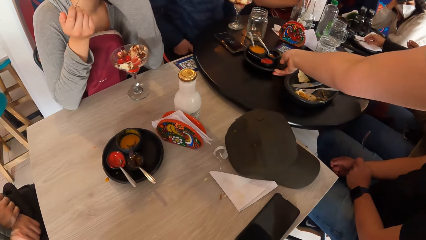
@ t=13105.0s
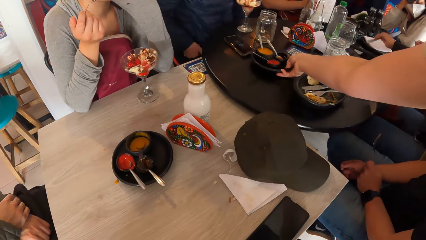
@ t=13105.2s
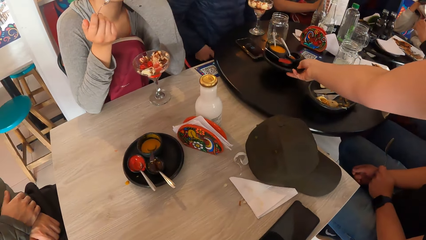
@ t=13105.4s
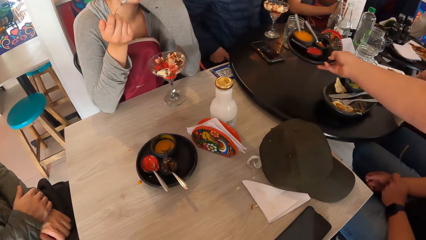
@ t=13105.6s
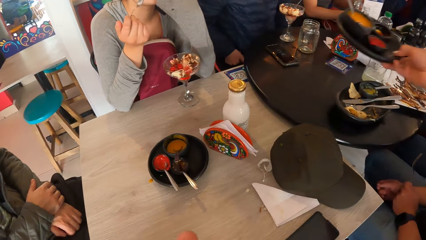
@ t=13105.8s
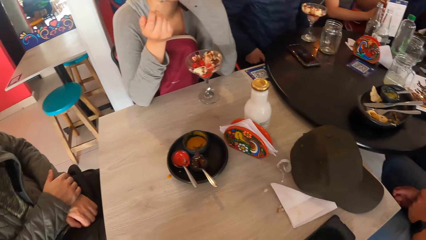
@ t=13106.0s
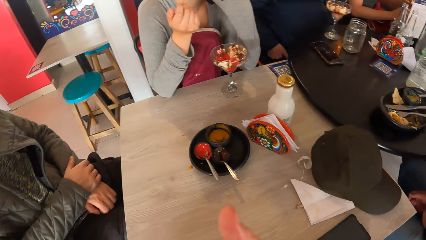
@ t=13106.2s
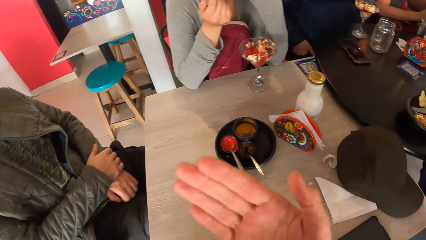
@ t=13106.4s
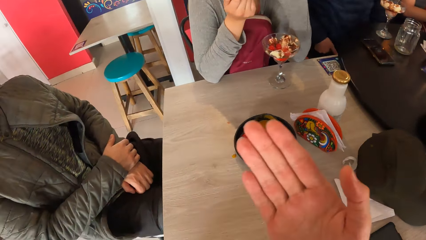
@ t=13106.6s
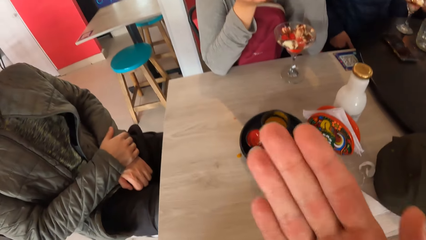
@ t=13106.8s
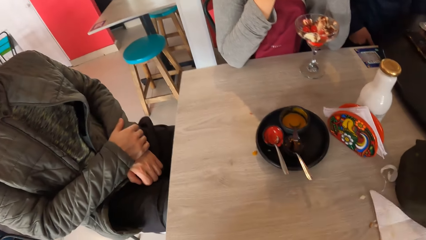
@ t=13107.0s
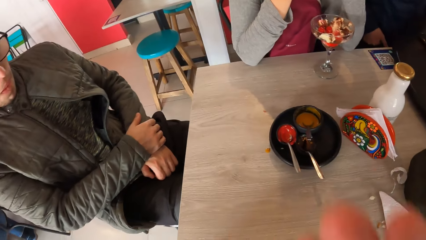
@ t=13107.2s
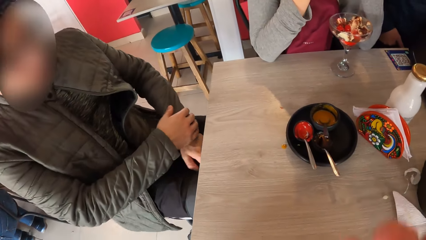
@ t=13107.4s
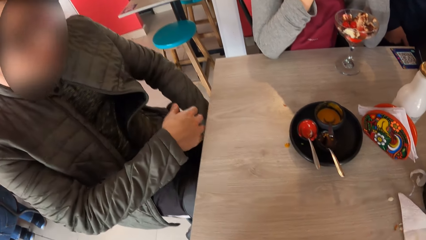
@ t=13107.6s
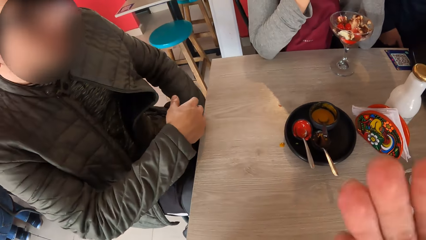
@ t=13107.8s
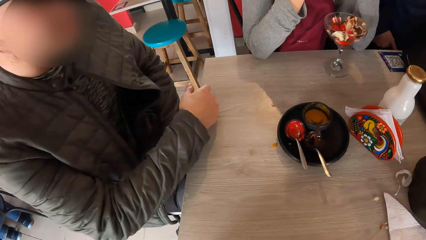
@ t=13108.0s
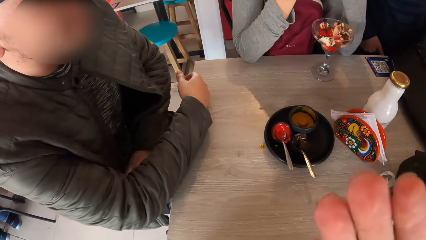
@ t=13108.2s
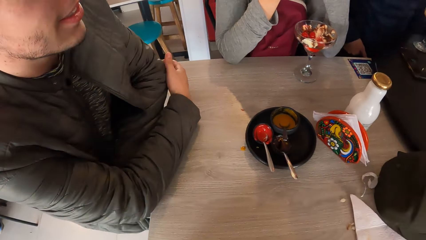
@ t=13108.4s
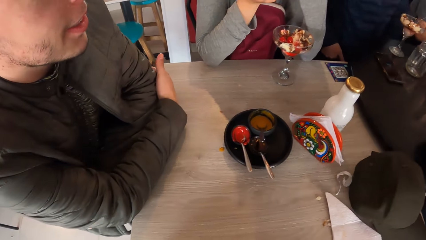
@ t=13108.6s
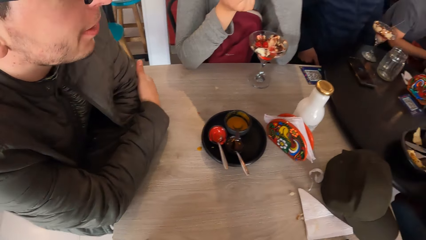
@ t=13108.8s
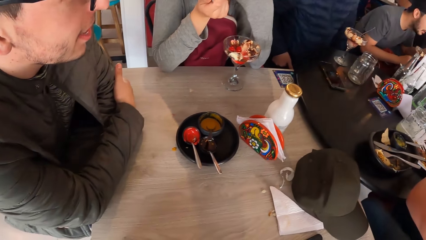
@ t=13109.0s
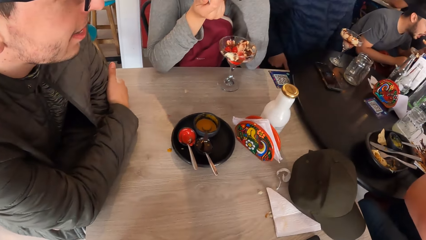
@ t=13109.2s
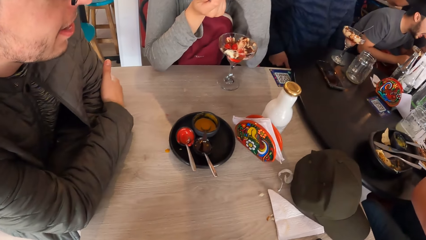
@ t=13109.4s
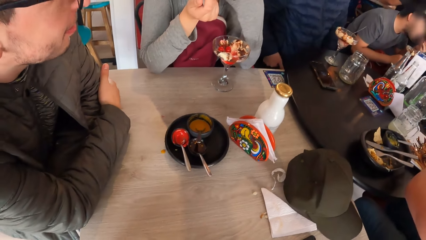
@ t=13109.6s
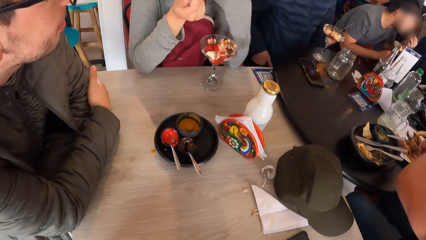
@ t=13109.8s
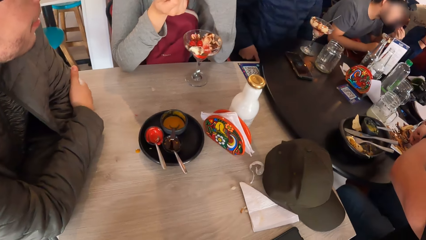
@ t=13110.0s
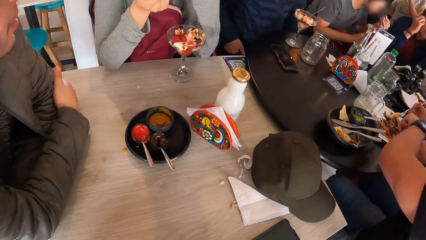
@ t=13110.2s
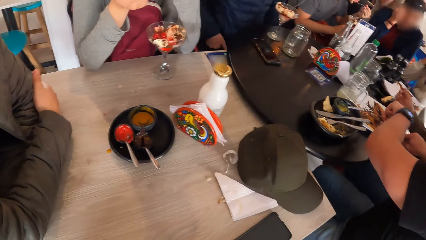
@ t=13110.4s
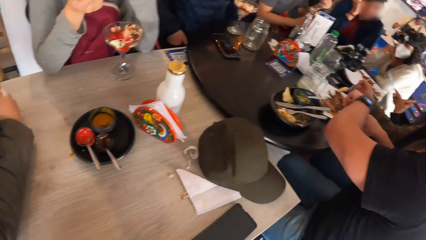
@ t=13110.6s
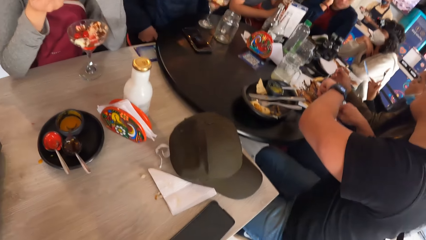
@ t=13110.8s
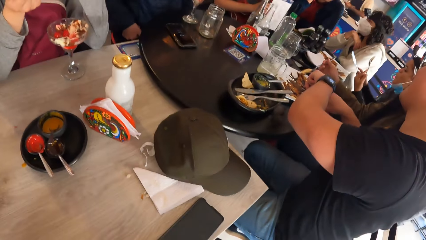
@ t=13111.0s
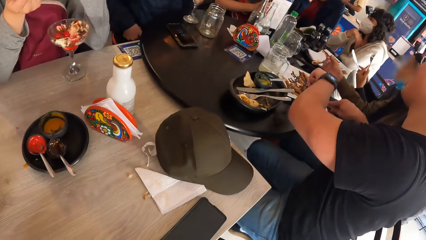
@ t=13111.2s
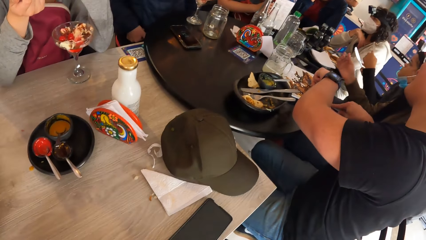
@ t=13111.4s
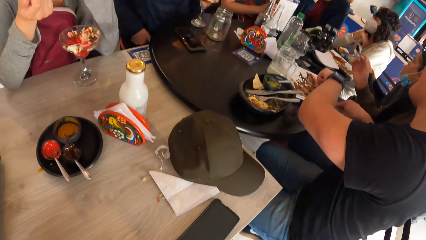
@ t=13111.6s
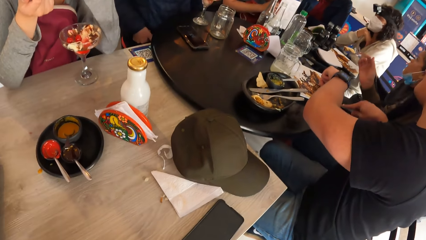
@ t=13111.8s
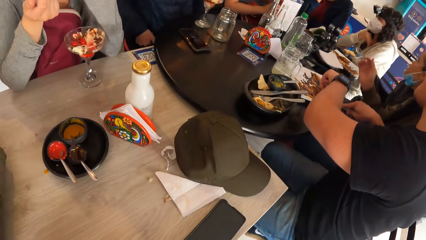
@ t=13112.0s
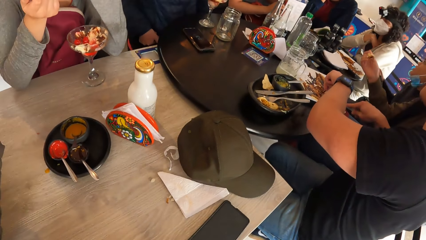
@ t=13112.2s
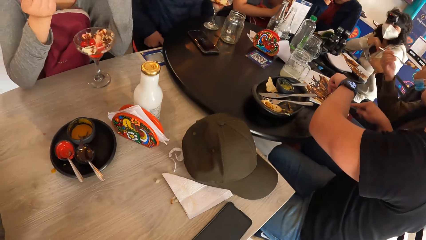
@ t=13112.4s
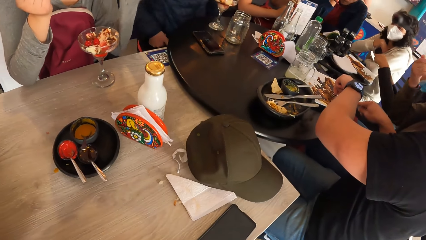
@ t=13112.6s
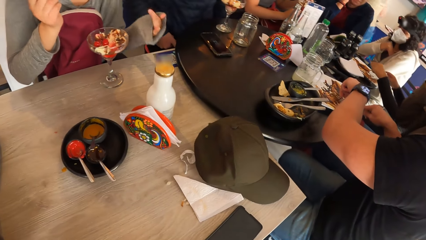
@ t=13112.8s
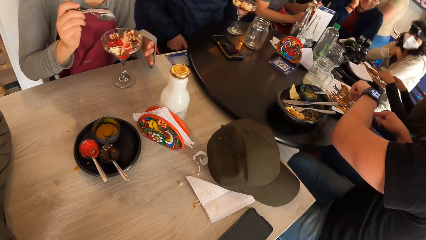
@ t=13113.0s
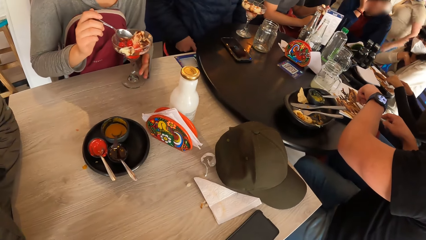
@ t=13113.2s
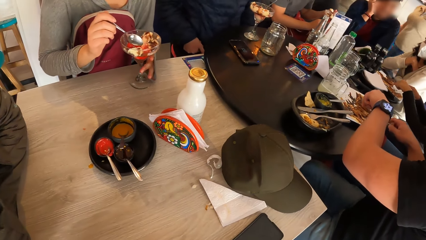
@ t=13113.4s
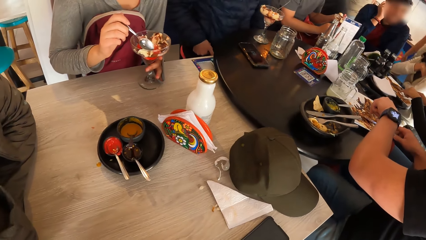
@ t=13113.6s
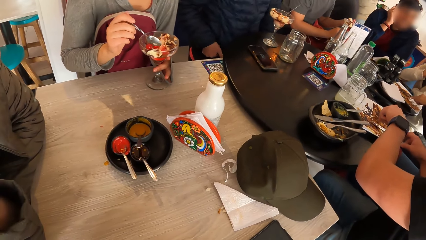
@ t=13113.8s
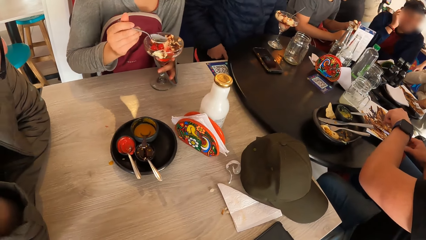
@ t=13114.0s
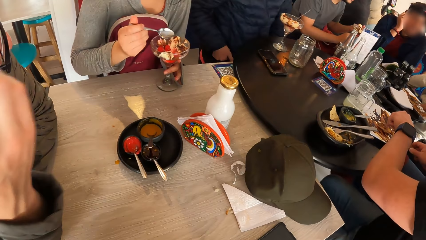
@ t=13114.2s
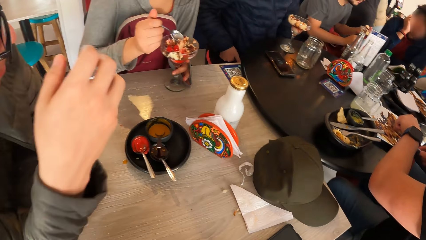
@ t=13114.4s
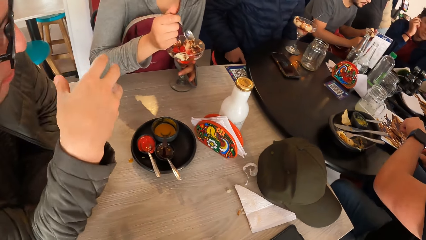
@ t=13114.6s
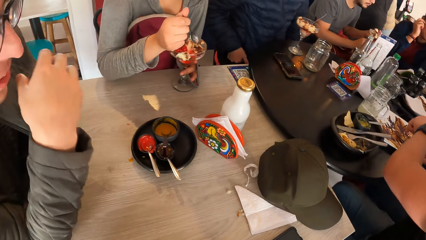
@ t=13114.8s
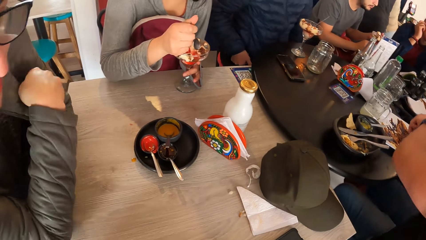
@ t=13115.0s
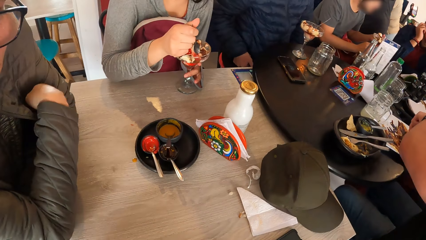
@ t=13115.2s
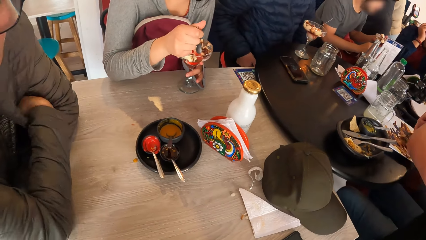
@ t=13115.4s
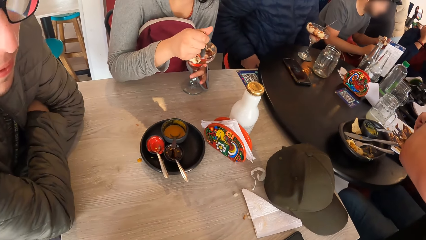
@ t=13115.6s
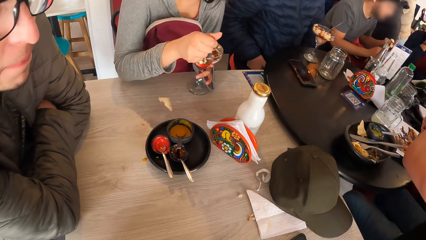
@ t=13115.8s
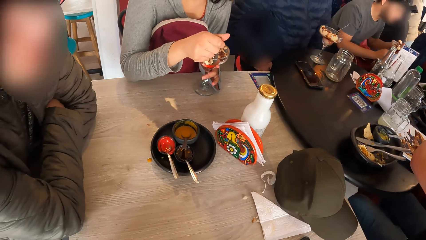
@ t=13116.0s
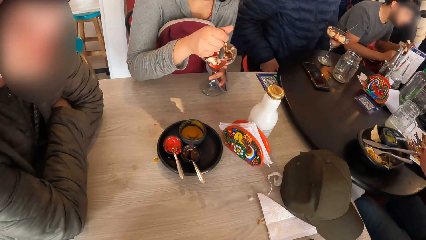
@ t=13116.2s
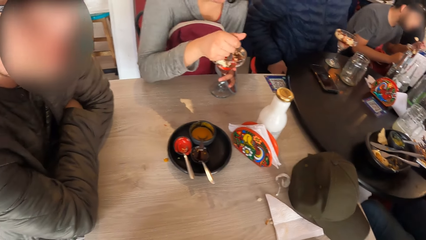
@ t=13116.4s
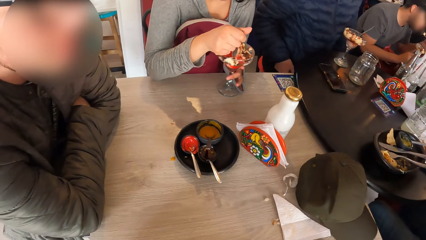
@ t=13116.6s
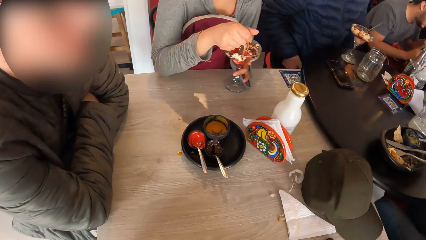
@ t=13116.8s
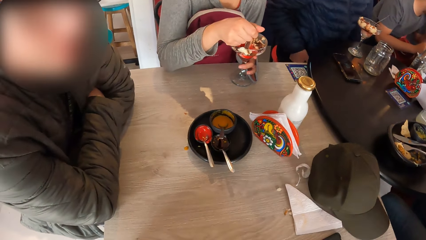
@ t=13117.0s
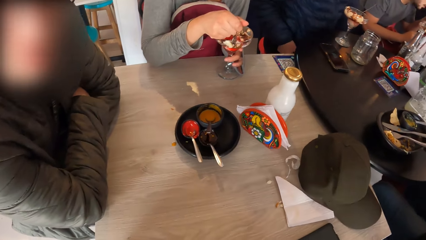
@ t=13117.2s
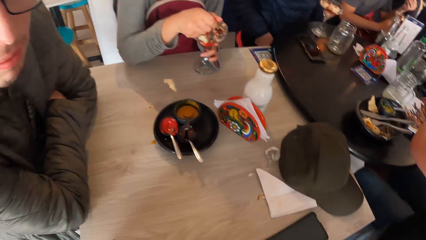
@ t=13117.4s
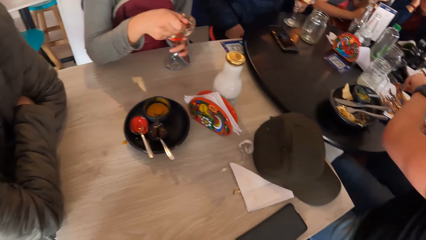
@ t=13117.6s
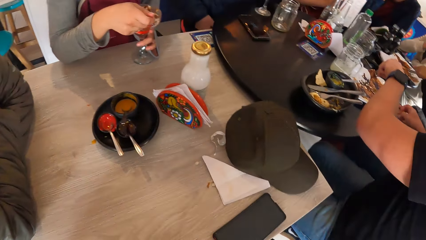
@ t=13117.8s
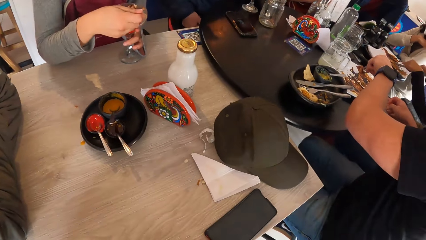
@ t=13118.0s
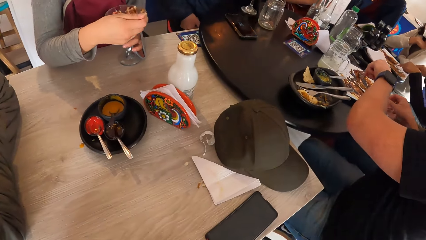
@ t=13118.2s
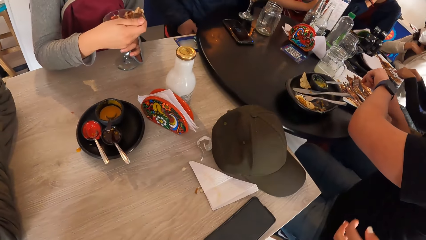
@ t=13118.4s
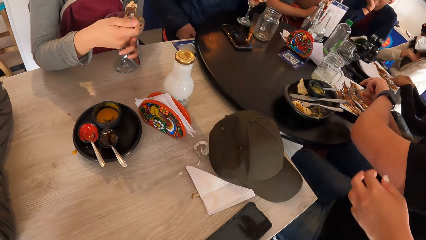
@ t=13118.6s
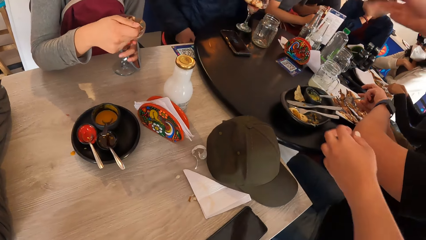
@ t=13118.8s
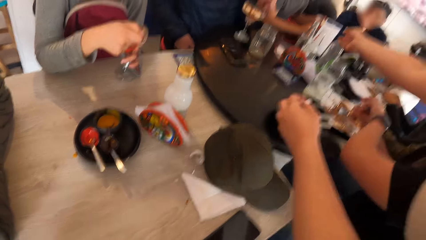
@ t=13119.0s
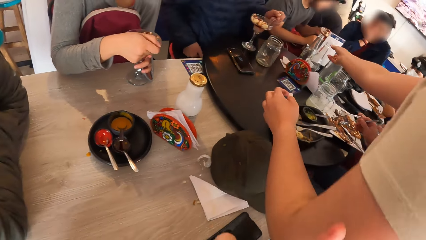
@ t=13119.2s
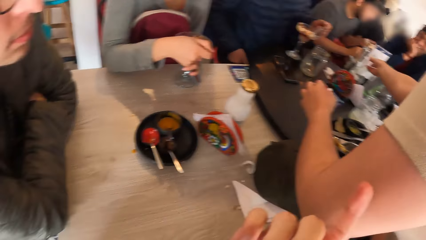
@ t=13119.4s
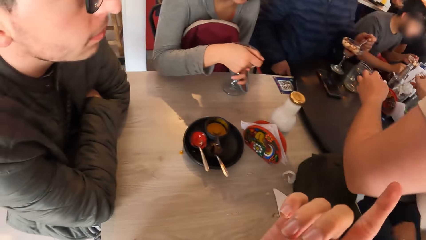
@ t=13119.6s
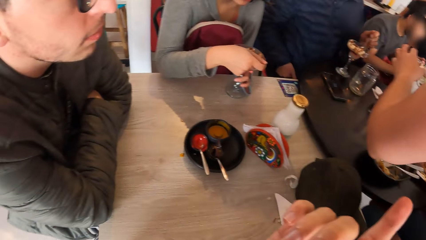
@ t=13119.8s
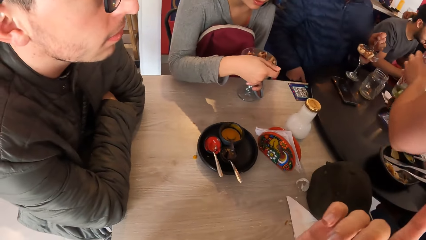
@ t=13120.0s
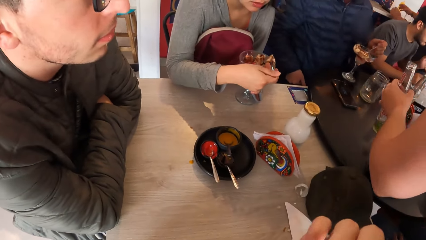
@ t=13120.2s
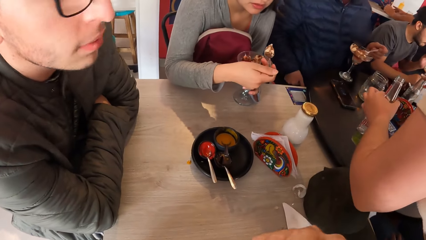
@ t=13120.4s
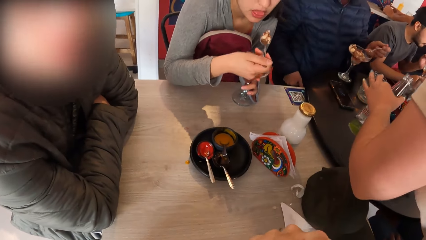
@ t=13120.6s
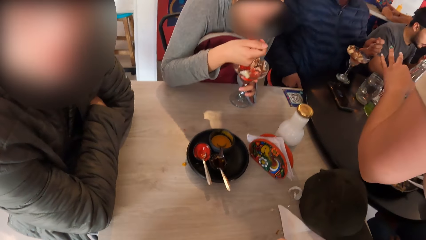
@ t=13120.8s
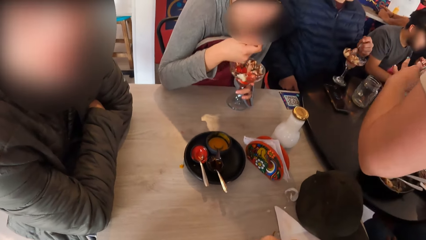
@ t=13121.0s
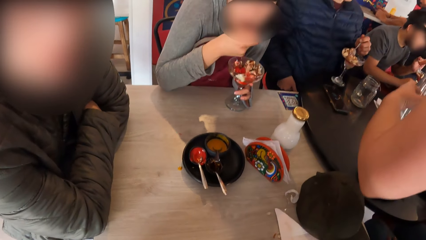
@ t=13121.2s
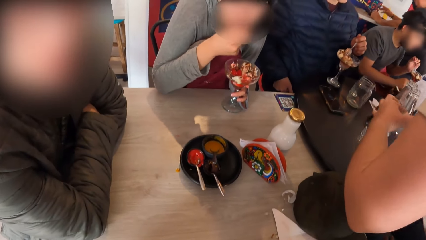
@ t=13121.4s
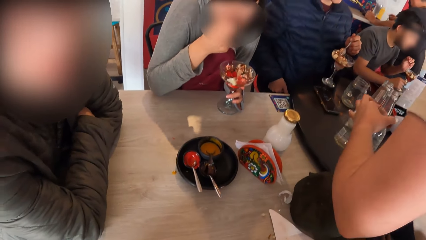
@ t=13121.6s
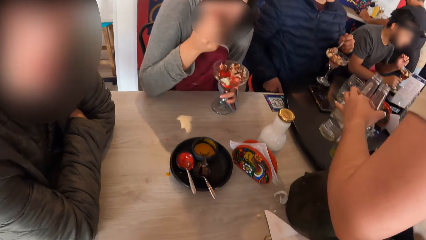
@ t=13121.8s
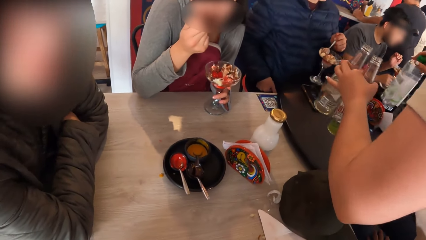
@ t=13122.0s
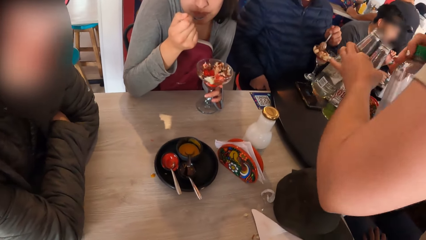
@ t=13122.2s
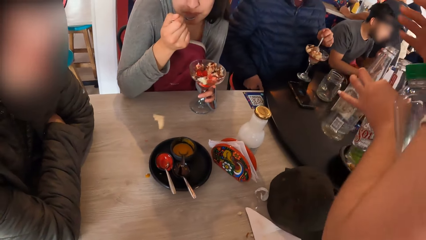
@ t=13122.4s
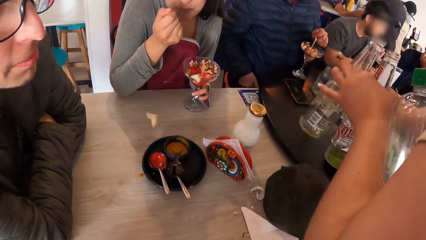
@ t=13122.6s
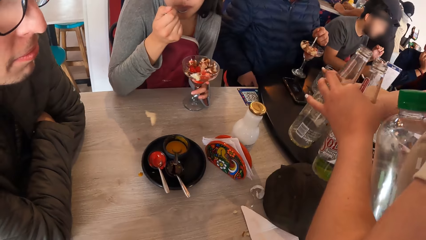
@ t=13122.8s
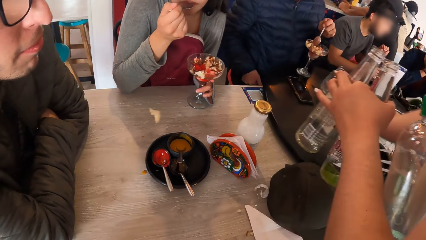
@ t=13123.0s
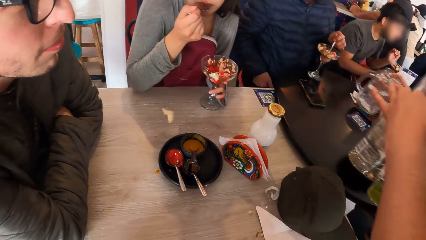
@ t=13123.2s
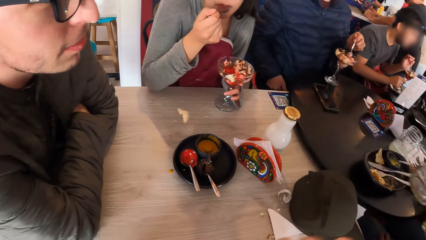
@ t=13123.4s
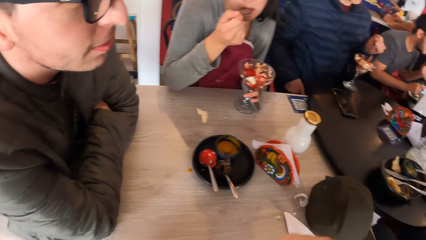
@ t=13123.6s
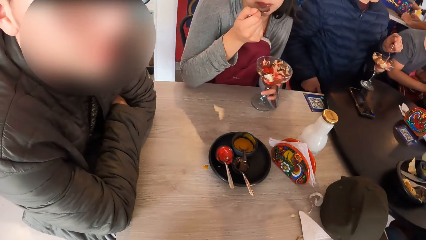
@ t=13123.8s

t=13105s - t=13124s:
The camera wearer looks down. A person scoops ice cream with a spoon. The camera wearer looks down.
